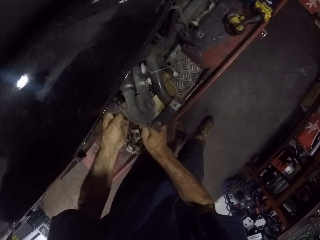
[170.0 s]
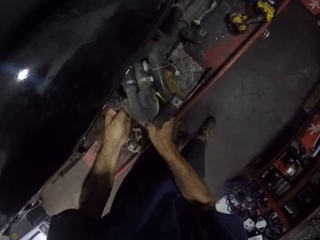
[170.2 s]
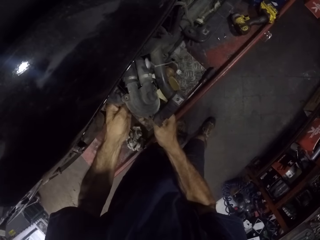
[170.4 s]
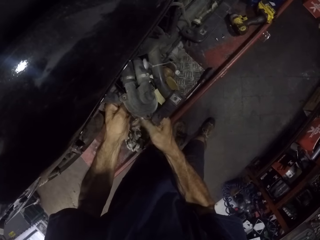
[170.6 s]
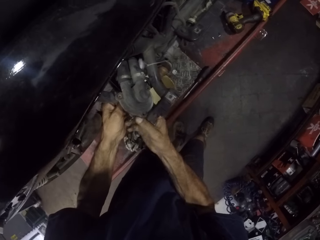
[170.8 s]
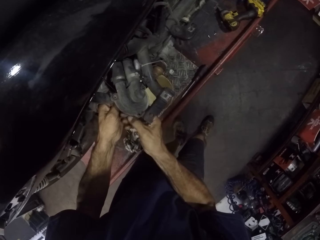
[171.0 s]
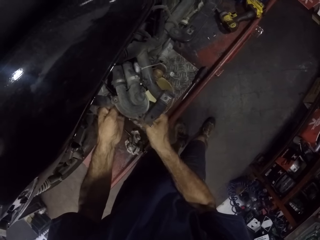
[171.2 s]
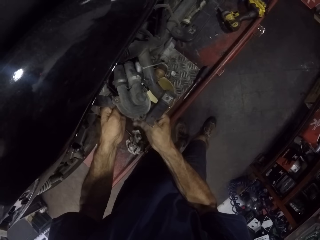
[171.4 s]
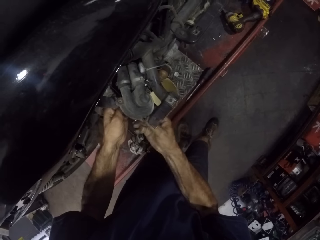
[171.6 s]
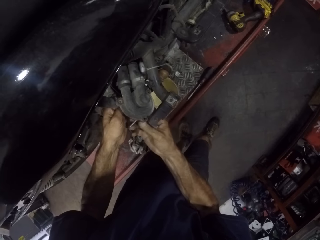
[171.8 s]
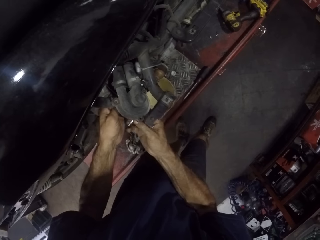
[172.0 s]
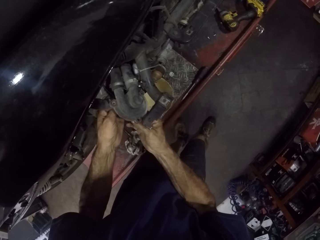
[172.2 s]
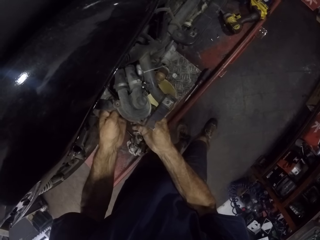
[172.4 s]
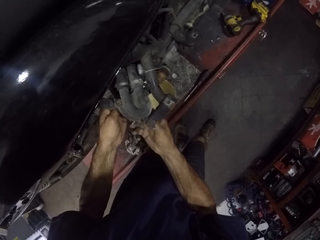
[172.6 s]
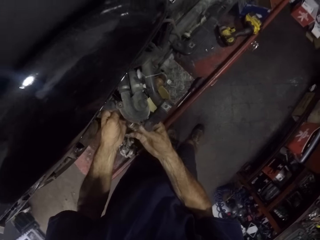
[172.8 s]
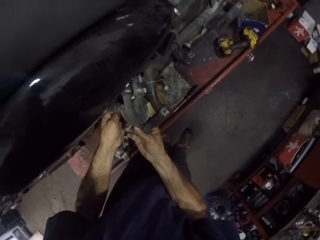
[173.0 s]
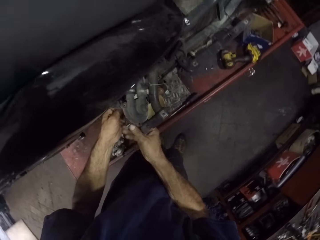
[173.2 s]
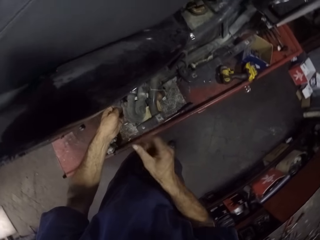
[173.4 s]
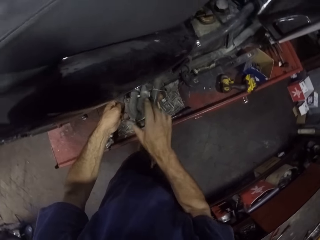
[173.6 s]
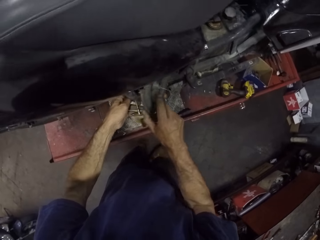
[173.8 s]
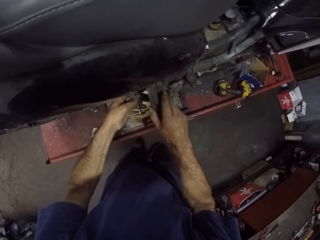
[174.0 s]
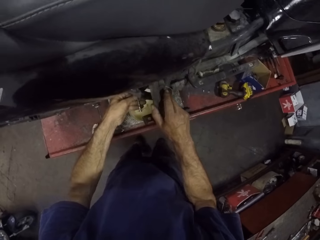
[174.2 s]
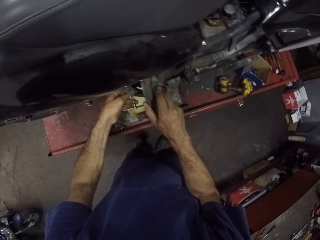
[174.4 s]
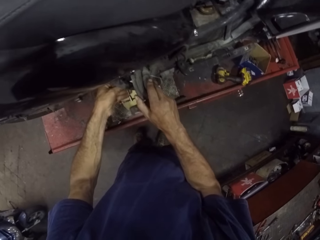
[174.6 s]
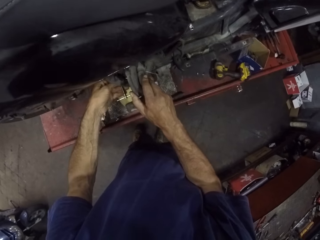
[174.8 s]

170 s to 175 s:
The camera wearer removes the screw from the machine. They hold the tubes.

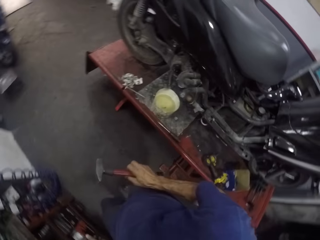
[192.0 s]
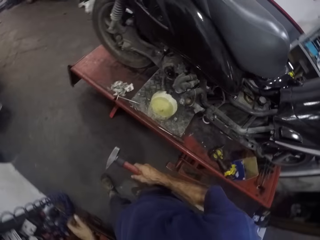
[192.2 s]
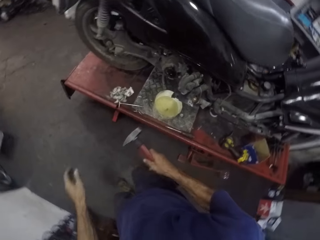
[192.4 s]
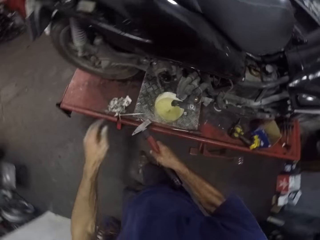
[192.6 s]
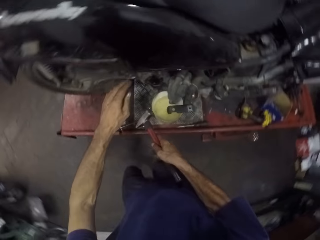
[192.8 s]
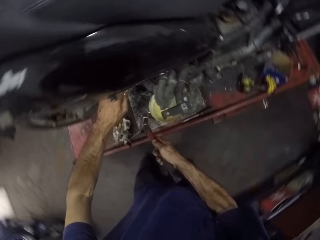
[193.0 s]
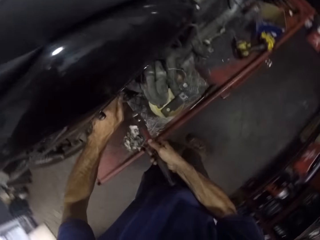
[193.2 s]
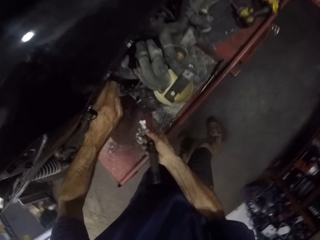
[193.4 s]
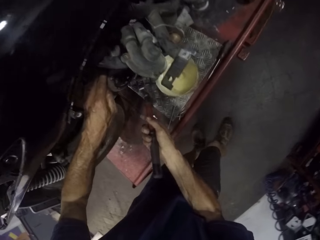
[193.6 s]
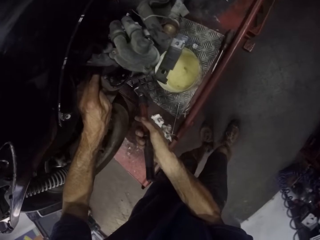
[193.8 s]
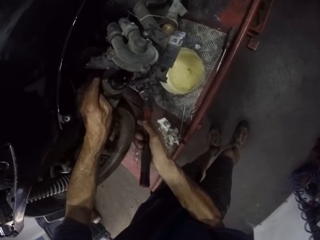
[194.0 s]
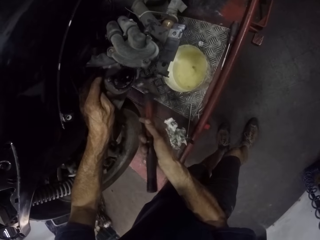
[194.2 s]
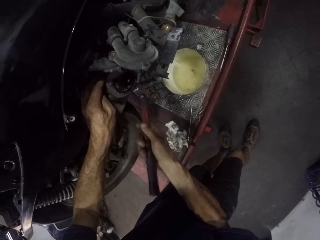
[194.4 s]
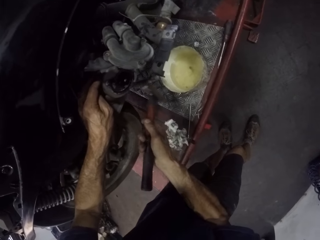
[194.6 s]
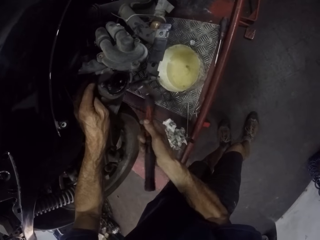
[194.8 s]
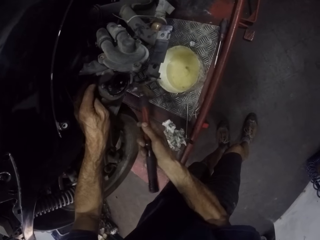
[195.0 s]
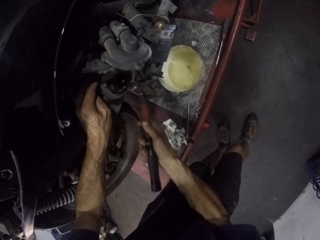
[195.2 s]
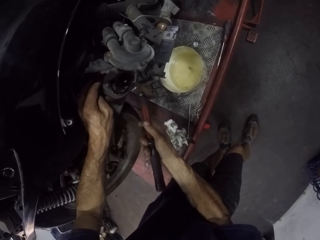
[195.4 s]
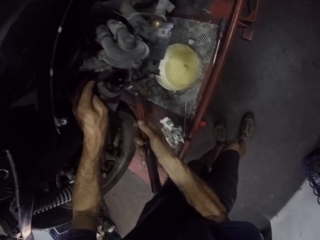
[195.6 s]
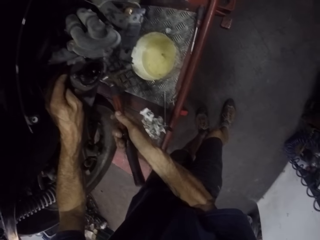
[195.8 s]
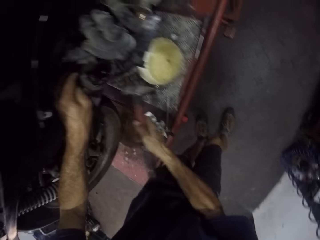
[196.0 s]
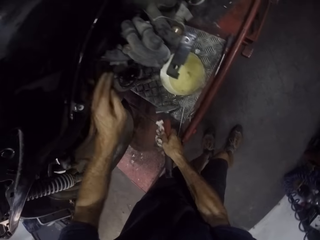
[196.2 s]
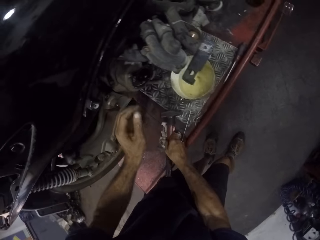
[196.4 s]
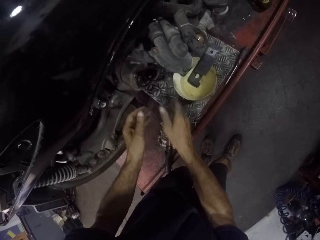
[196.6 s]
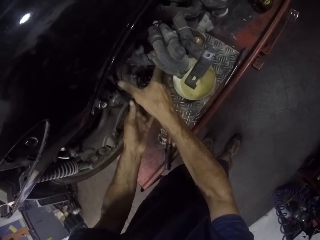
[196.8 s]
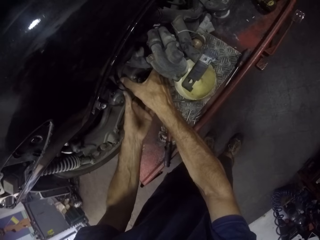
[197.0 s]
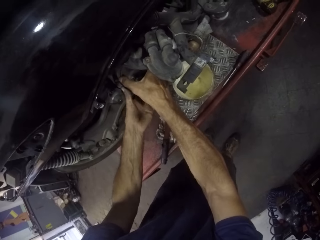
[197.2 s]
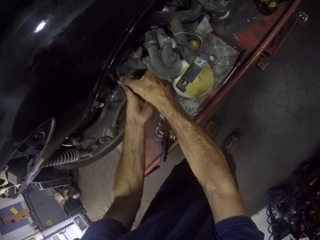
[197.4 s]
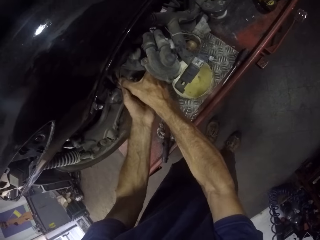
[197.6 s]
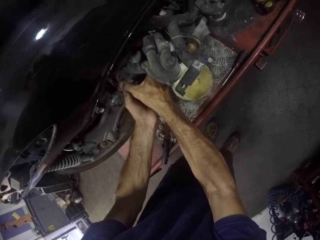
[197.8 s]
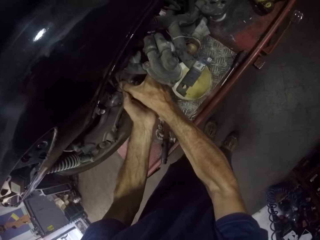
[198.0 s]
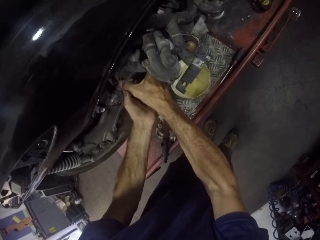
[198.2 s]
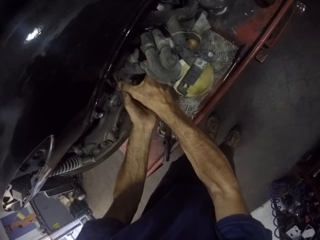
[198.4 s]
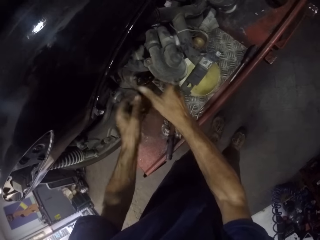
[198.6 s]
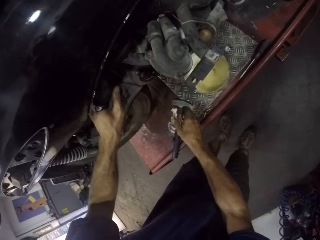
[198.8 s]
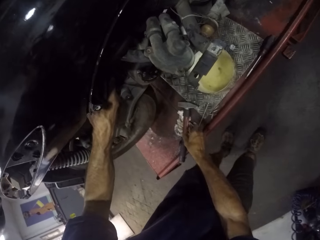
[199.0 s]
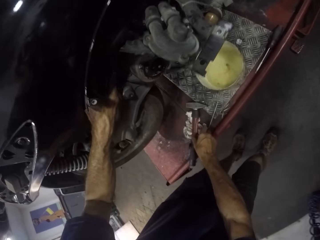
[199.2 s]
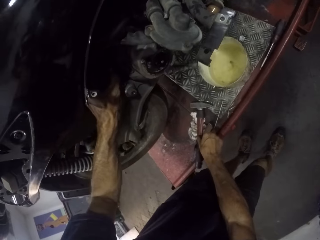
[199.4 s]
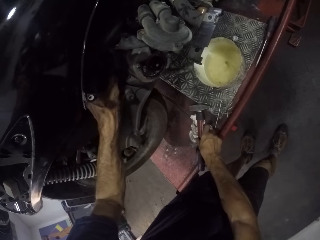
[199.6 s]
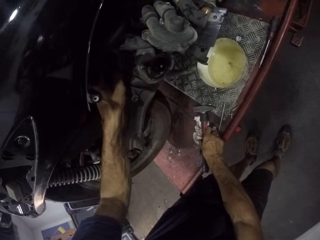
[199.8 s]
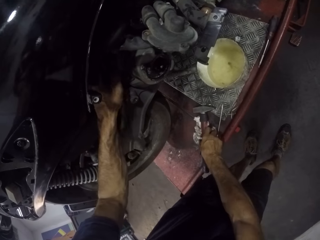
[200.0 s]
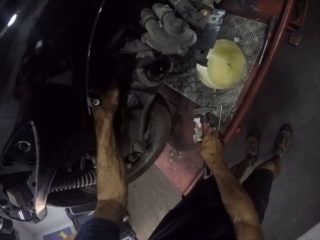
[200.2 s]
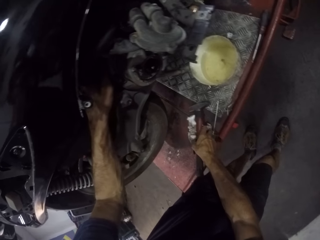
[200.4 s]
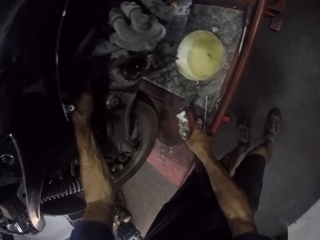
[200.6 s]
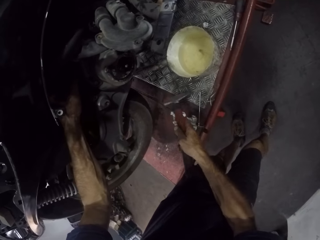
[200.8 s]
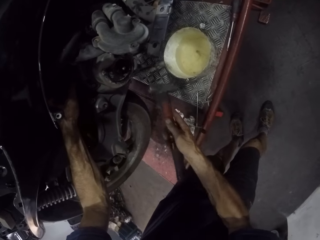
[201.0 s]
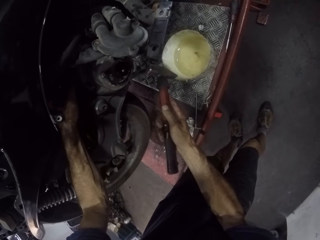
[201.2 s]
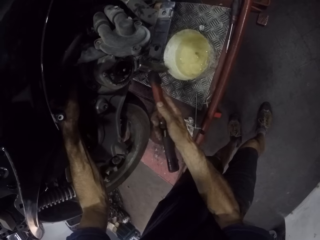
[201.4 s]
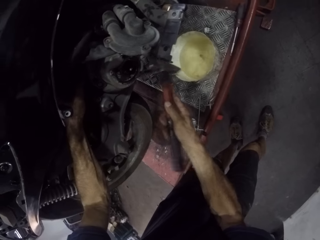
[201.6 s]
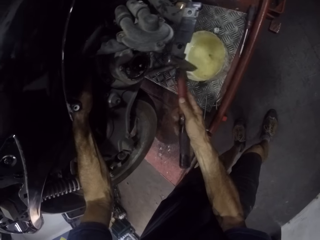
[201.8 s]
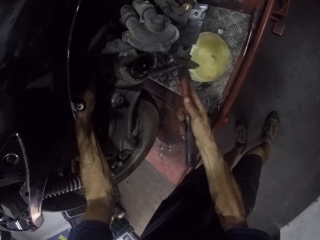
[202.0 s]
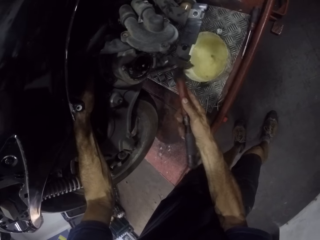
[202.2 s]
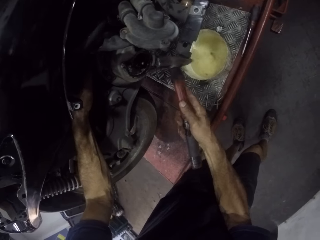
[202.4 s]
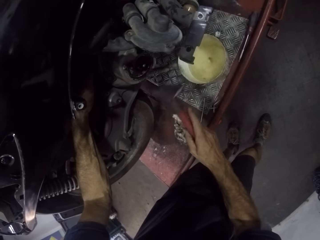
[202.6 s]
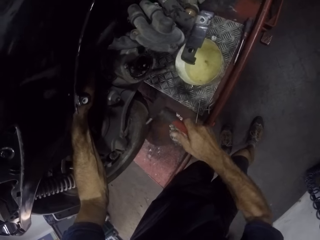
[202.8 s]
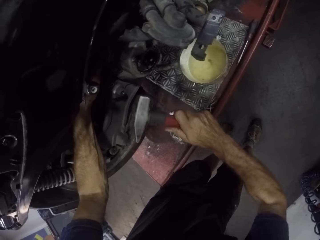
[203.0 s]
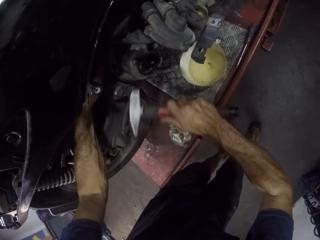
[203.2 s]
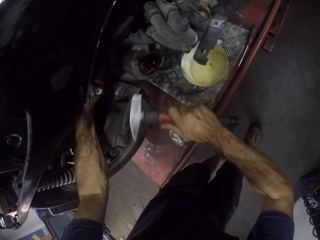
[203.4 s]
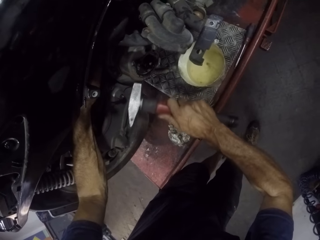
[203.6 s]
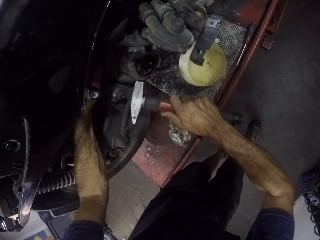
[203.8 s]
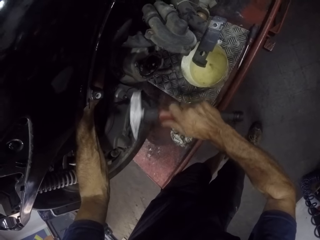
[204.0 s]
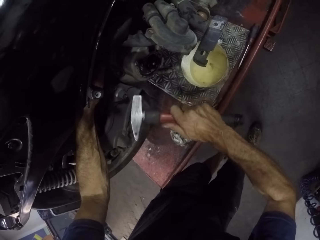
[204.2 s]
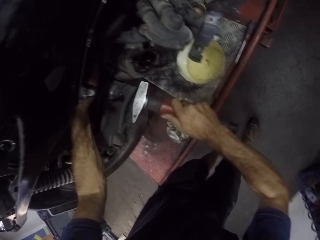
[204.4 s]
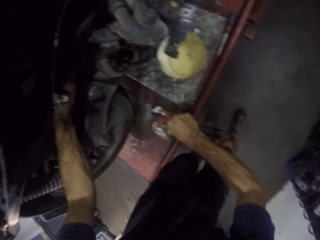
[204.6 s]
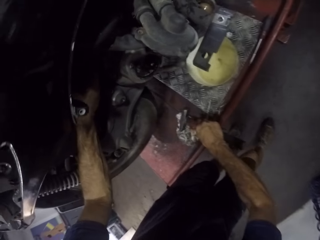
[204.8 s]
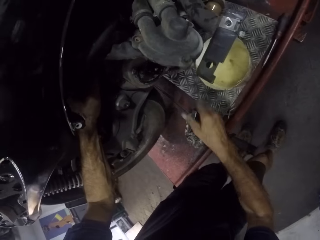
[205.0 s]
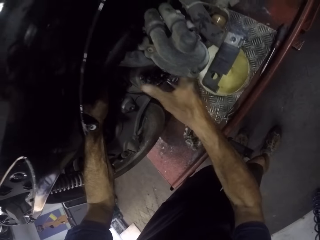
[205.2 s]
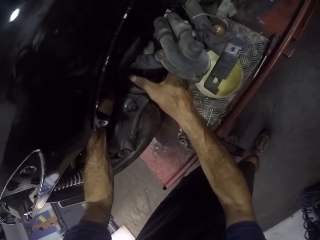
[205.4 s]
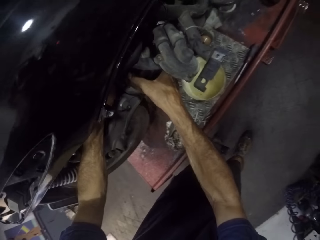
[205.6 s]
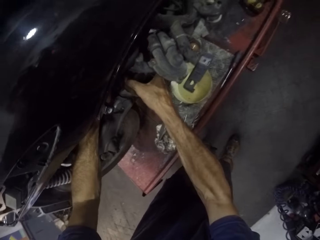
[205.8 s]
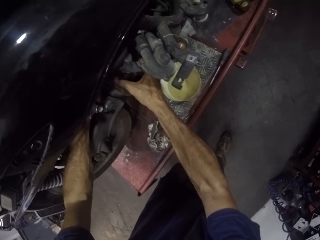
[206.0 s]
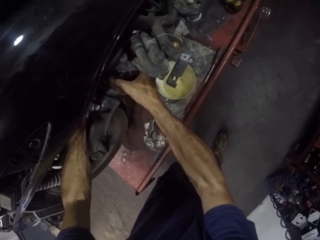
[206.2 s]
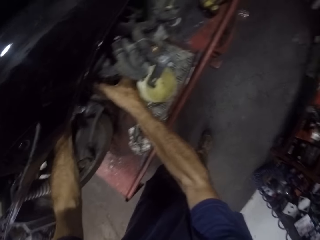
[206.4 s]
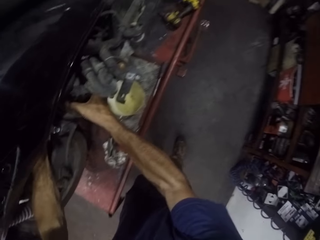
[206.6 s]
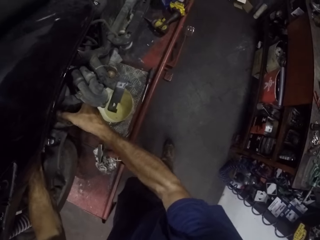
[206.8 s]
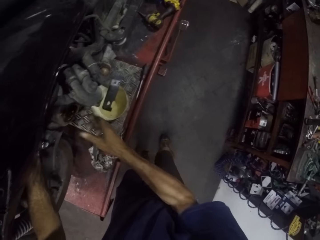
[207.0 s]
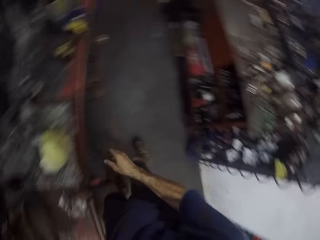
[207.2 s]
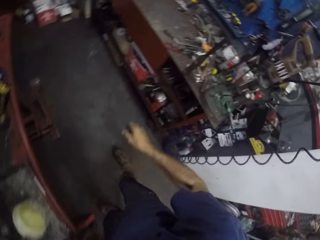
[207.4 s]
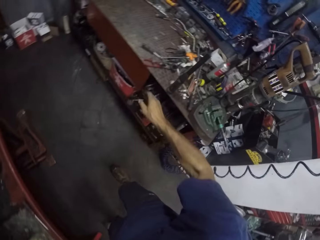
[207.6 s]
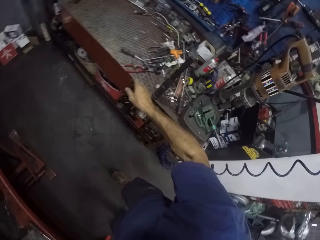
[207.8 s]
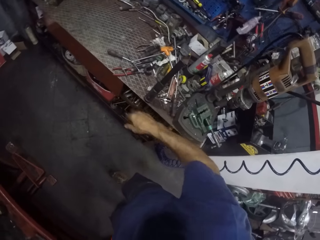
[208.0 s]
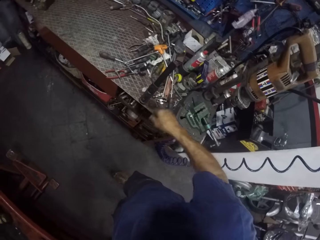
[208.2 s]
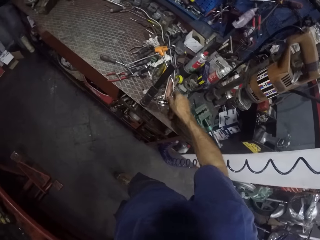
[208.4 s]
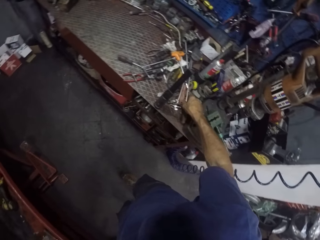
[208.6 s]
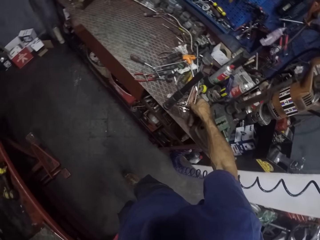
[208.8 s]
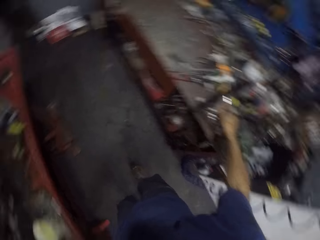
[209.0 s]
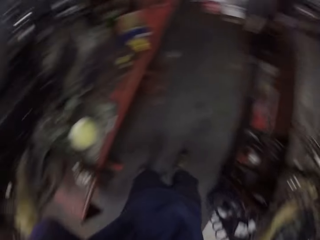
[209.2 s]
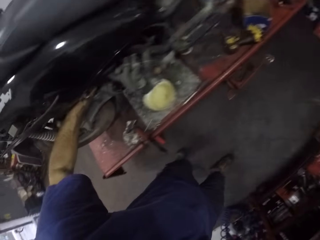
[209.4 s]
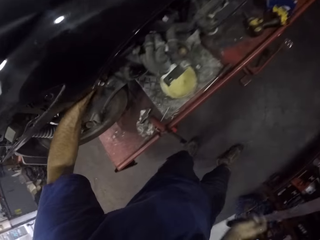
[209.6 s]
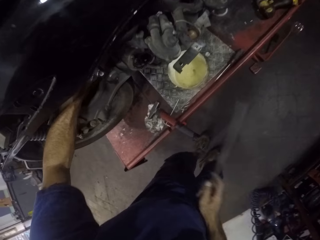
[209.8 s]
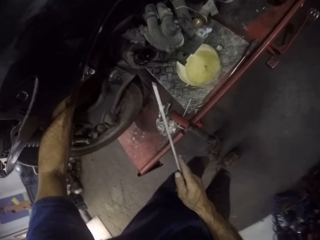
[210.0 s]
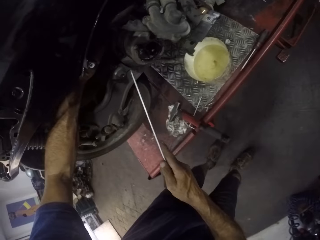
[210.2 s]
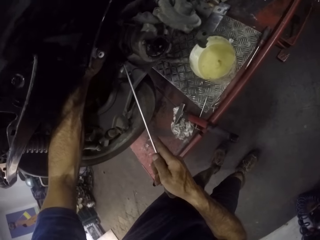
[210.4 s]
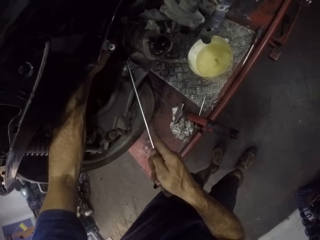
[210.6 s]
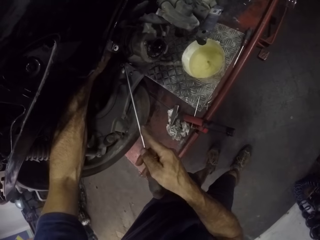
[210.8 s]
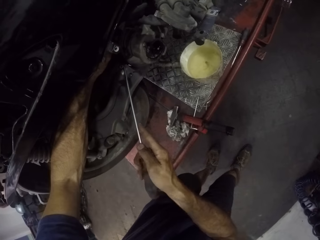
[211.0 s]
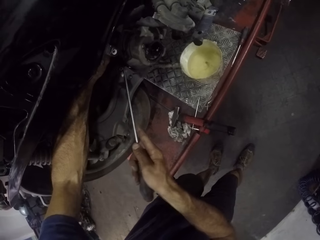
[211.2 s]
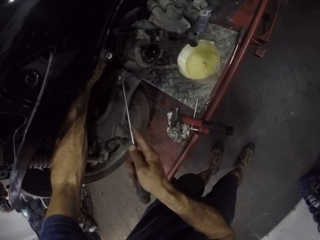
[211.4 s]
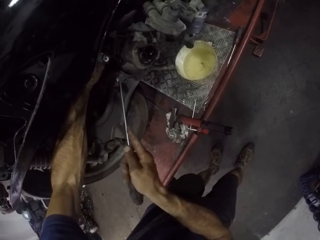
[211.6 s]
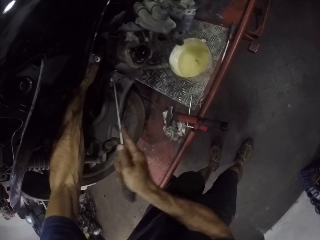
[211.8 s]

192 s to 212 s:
The camera wearer hits the motorbike engine with a hammer. They put the hammer on the bike repair stand. They shake the motorbike engine. They touch the motorcycle. They hold the motorbike engine. They pick up the hammer from the bike repair stand. They hit the motorbike engine with the hammer. They put the hammer on the bike repair stand. They shake the motorbike engine. They touch the motorcycle. They turn around and walk around. They pick up a screwdriver from the cabinet. They turn around. They walk backwards. They push the engine with the screwdriver.
